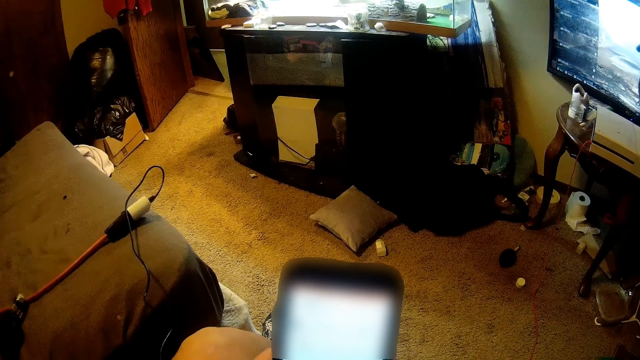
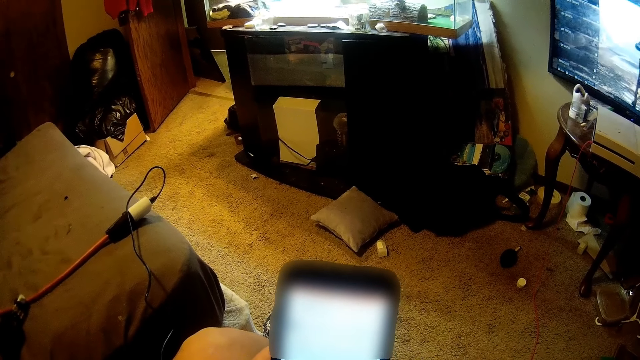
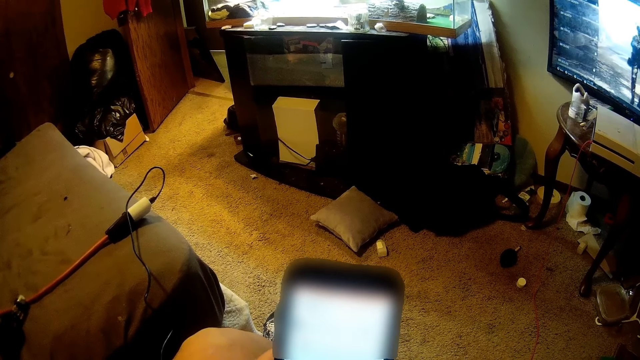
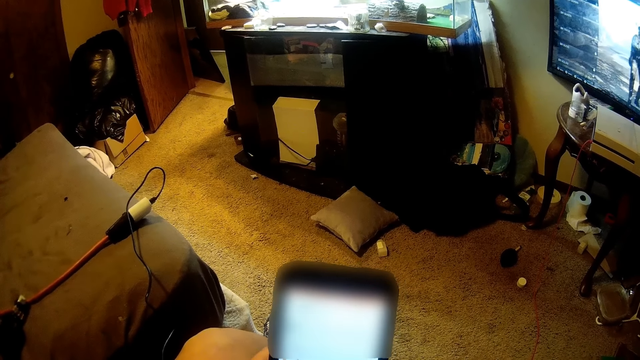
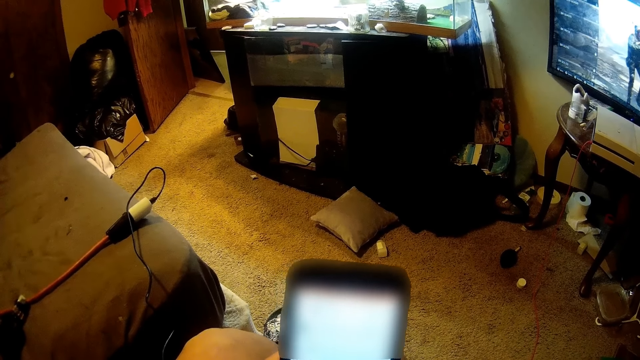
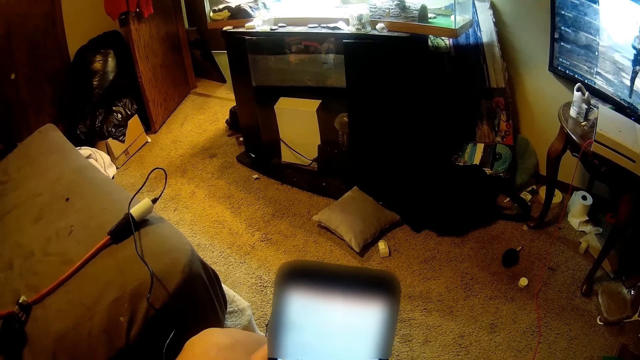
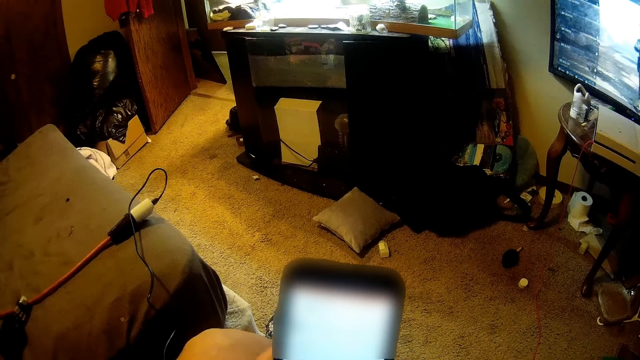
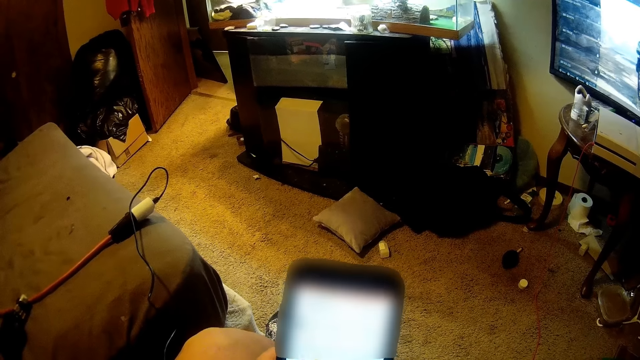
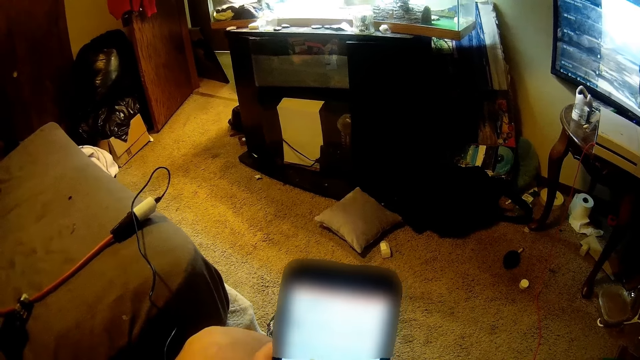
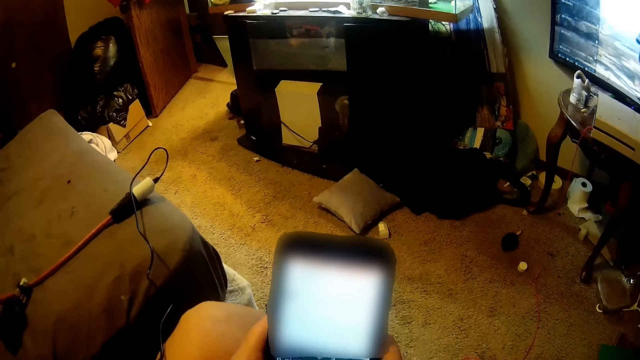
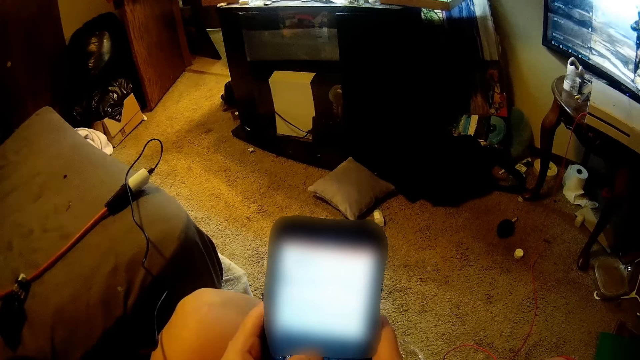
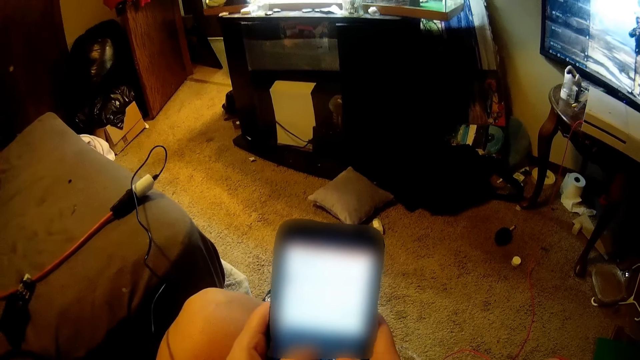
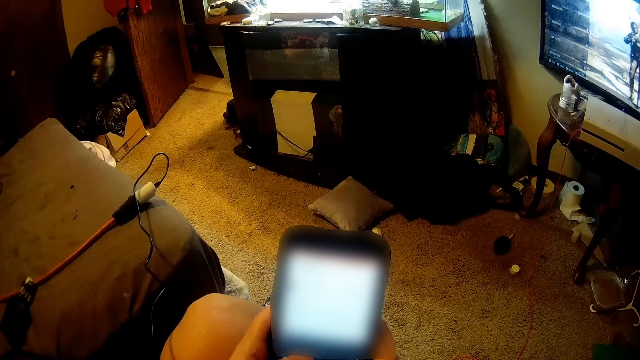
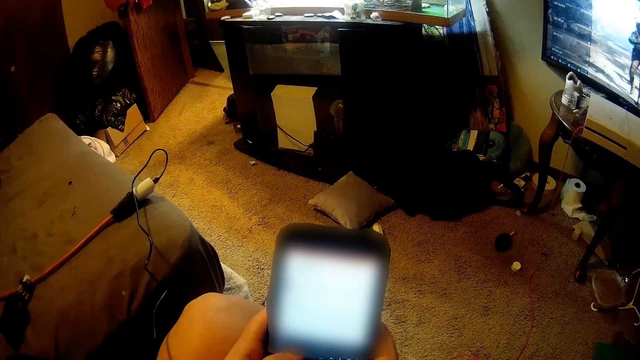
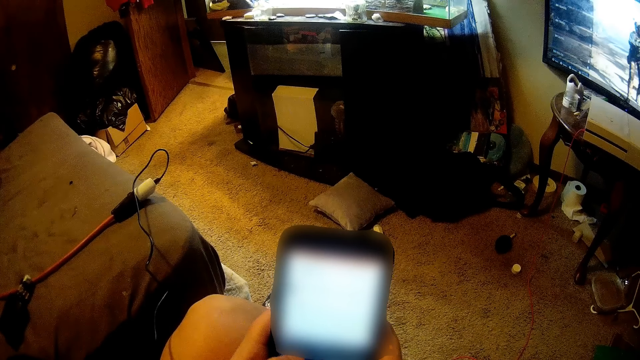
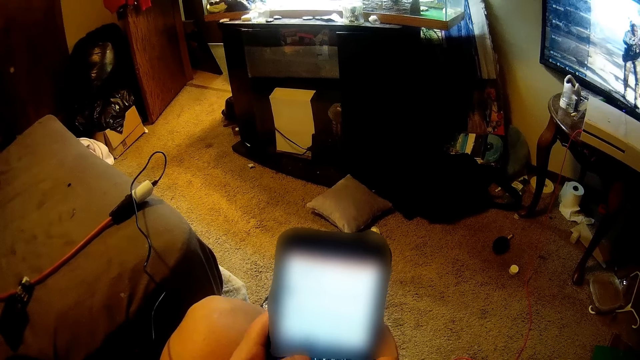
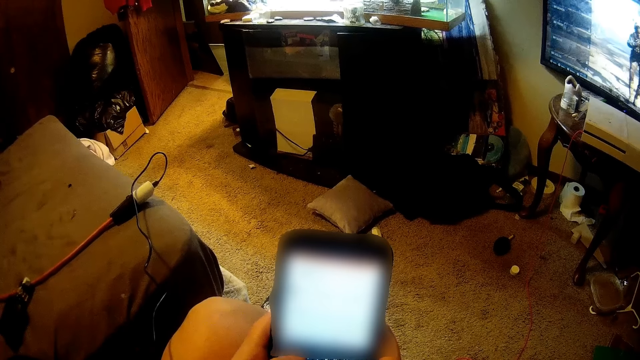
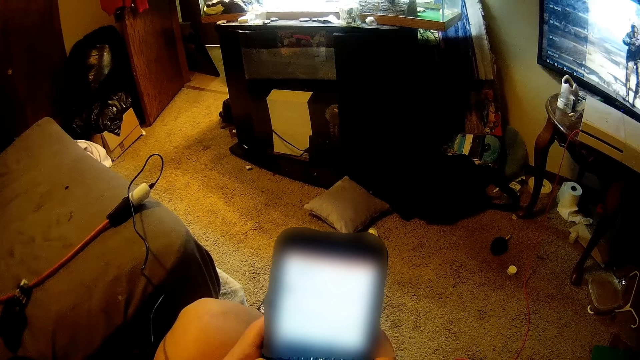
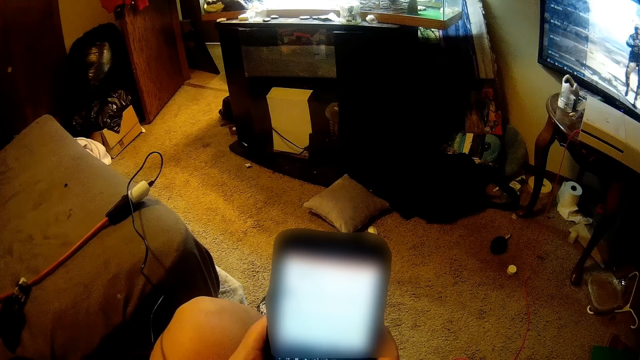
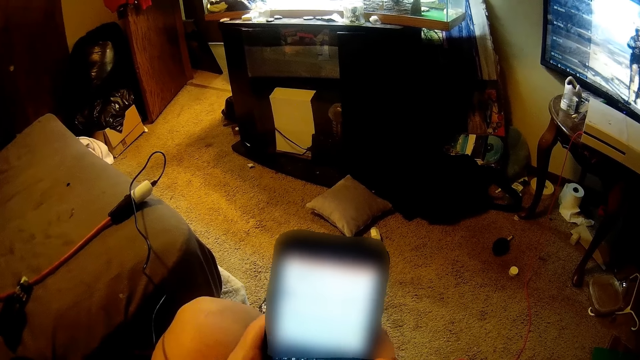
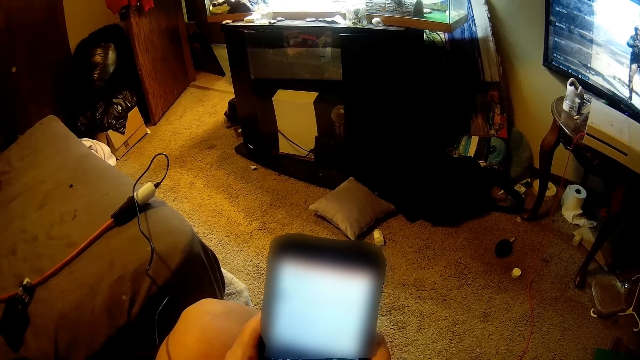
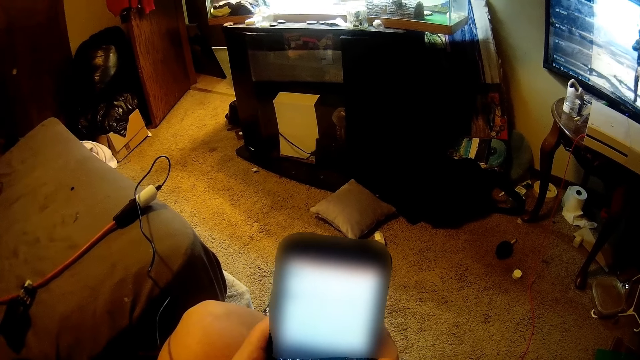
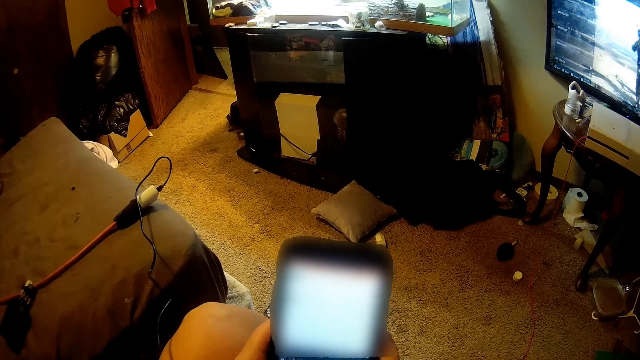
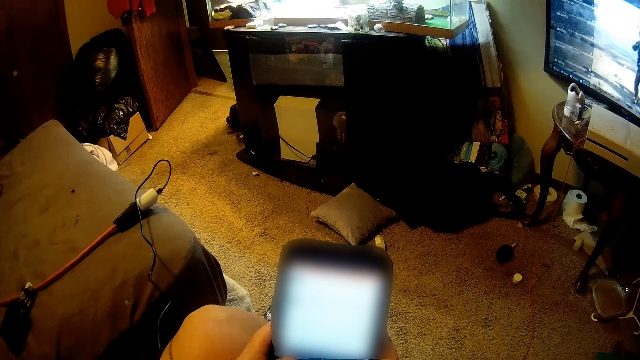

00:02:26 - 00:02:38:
The camera wearer holds the phone.

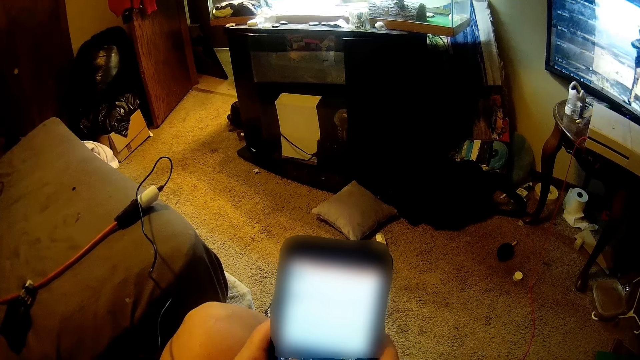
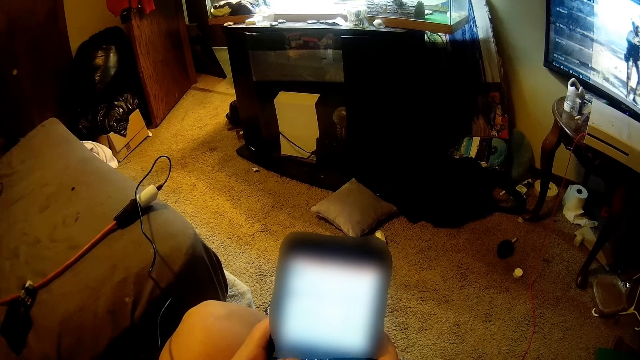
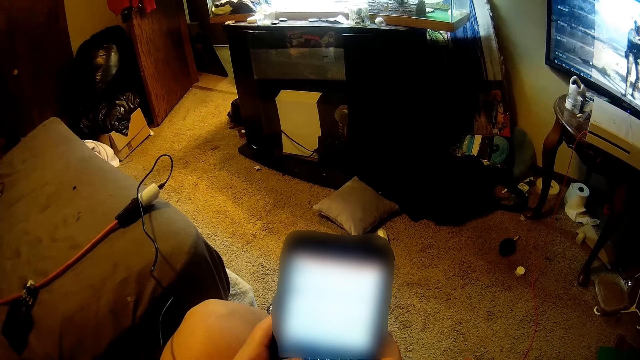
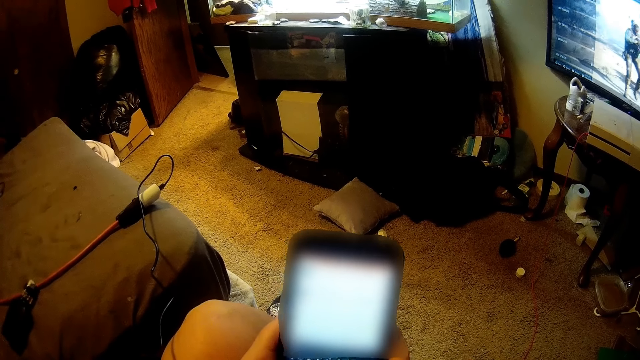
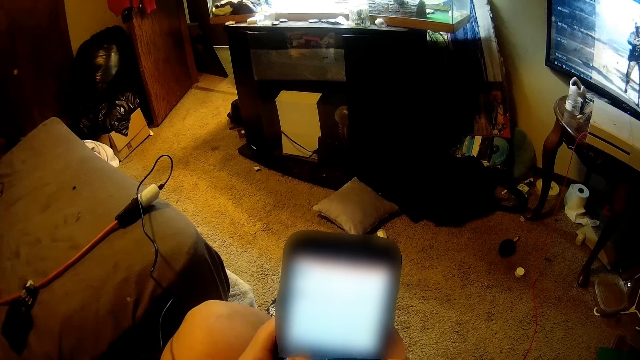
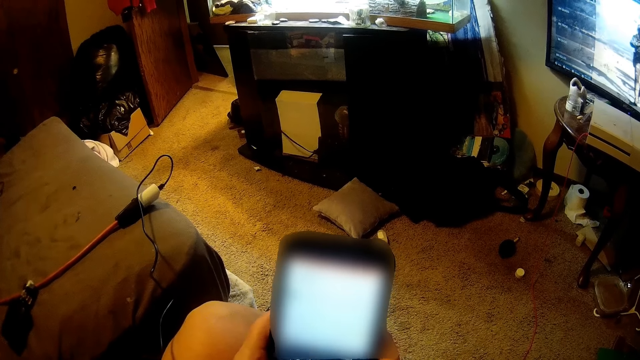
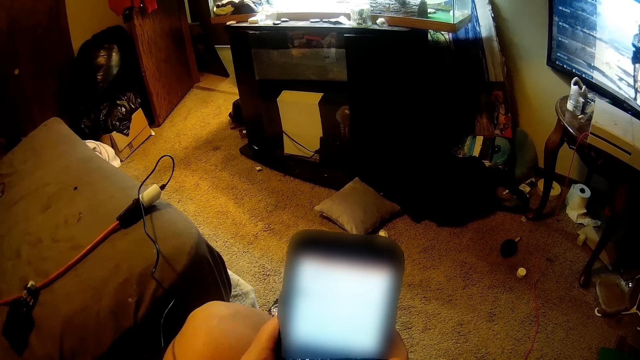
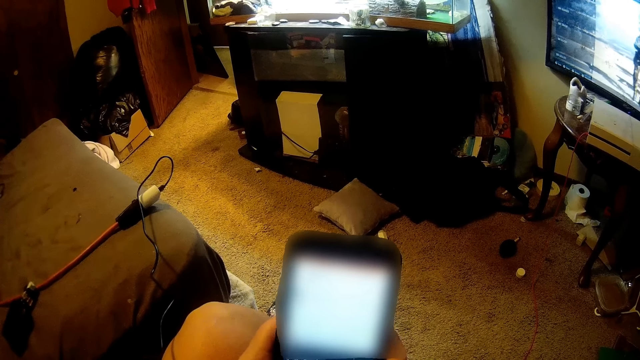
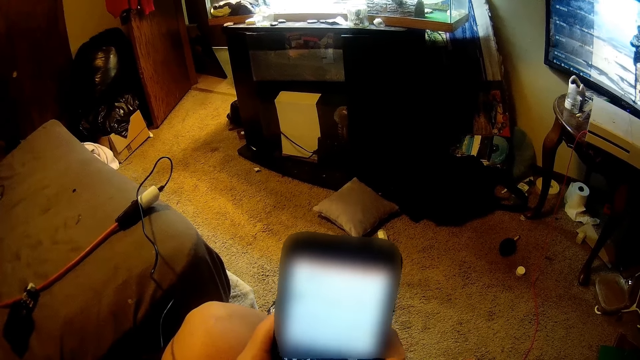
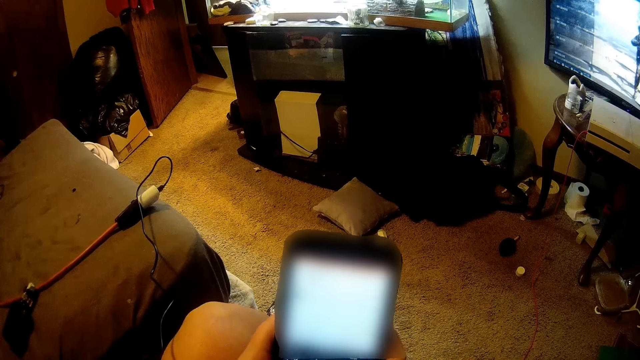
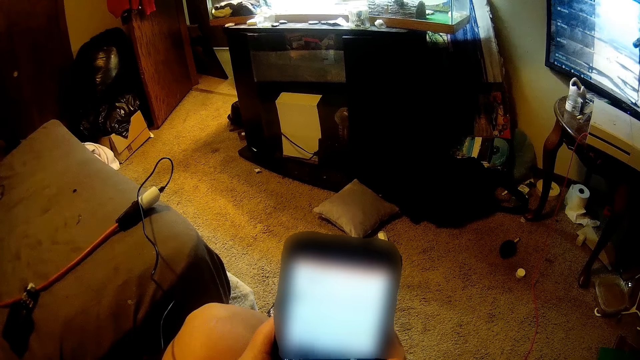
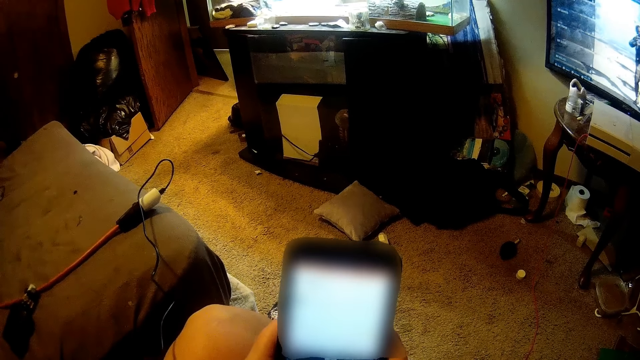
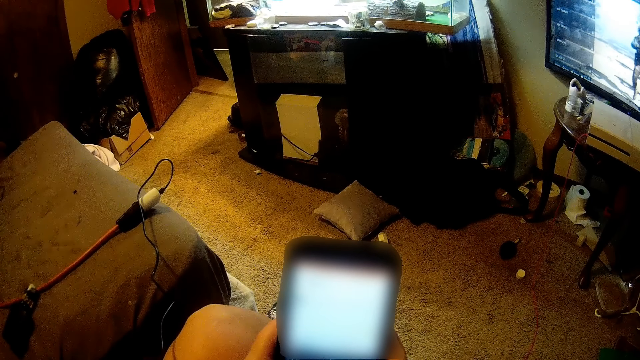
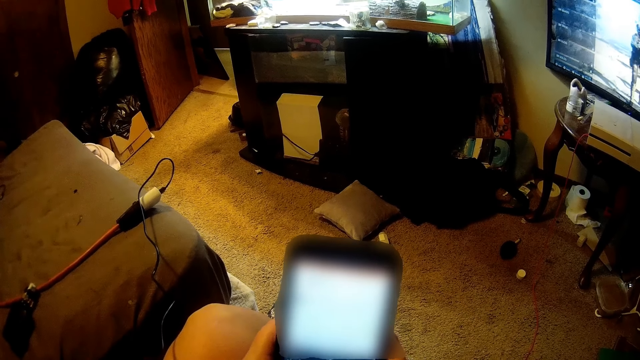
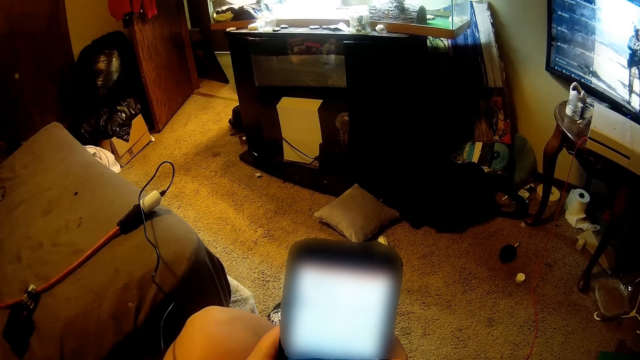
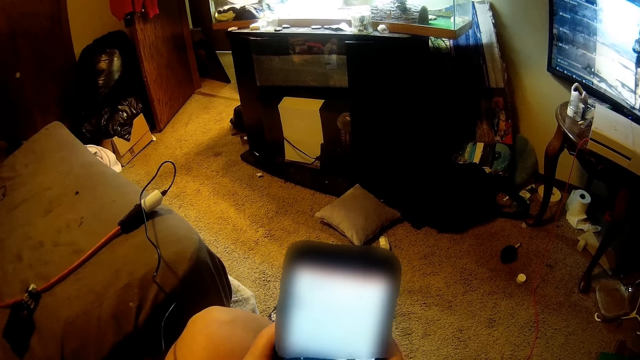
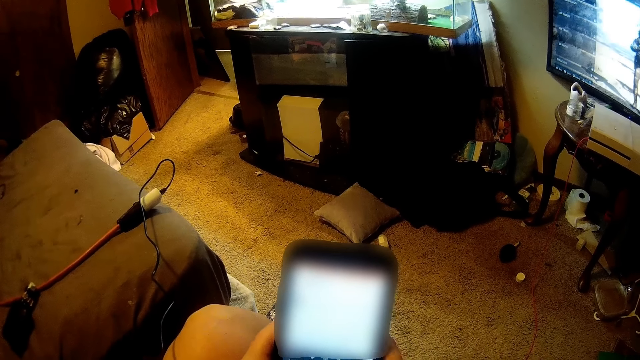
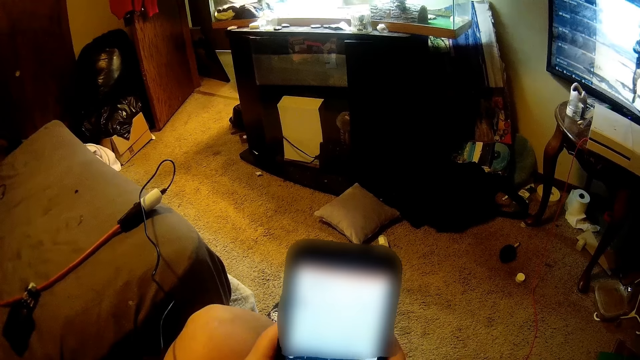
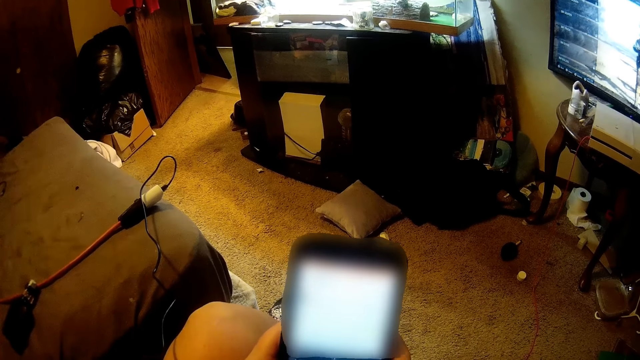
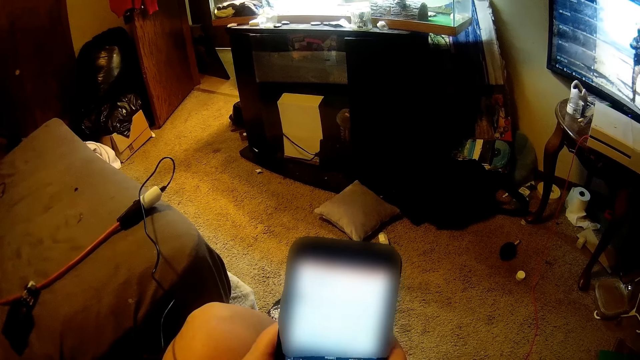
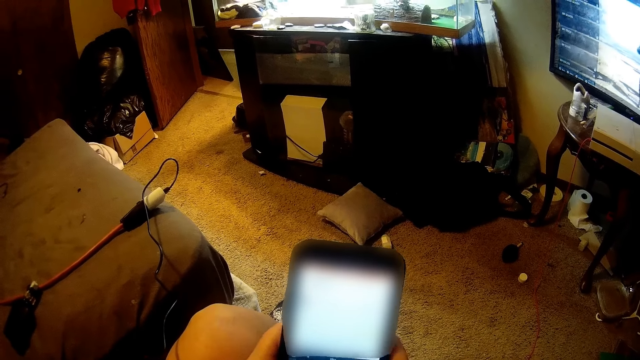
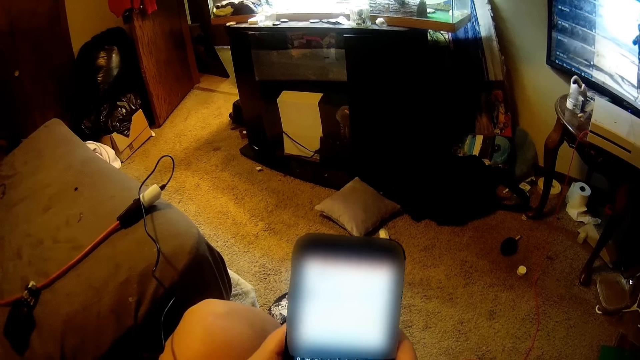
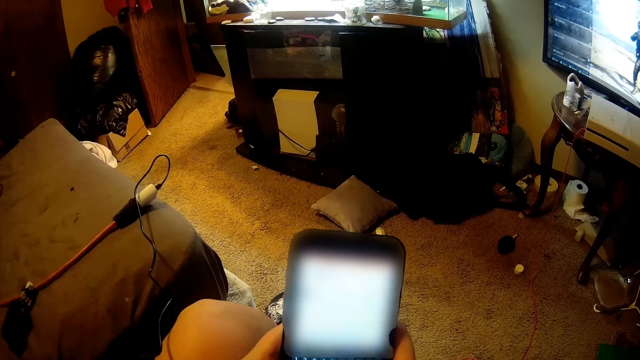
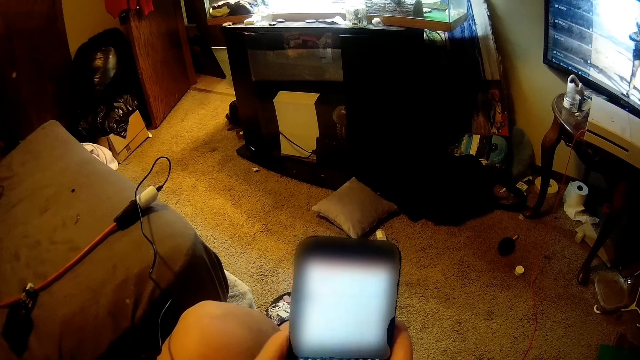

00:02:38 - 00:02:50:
The camera wearer operates on the phone.
